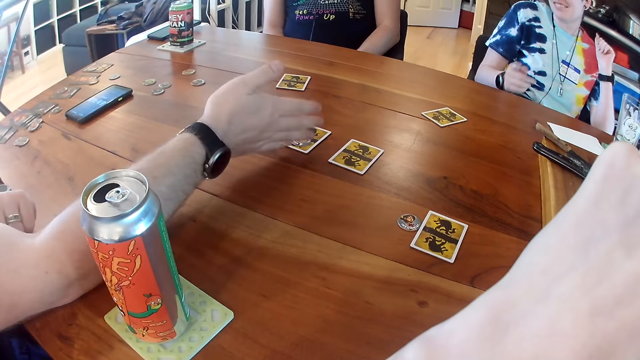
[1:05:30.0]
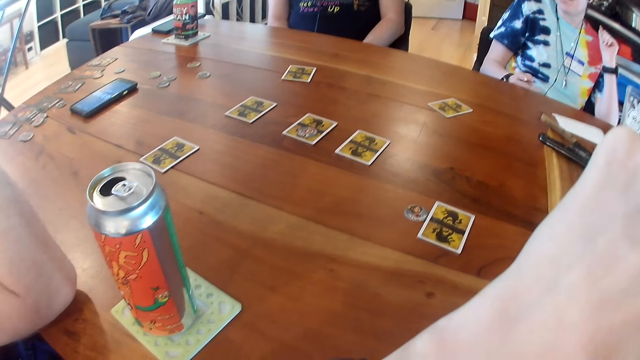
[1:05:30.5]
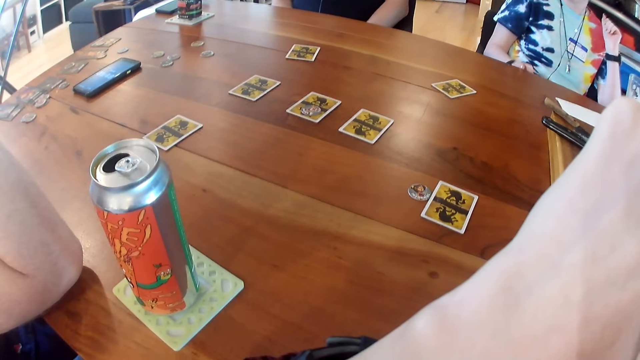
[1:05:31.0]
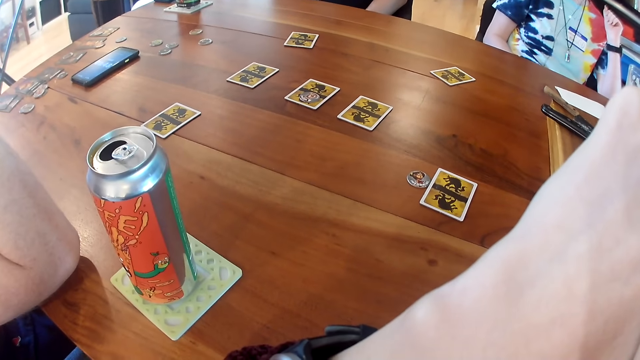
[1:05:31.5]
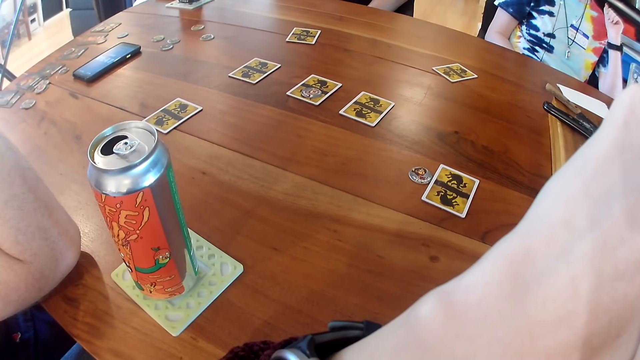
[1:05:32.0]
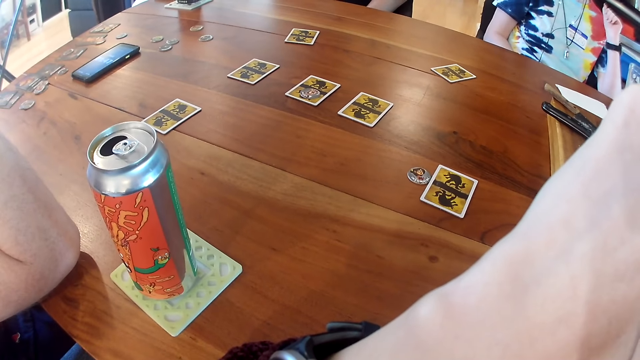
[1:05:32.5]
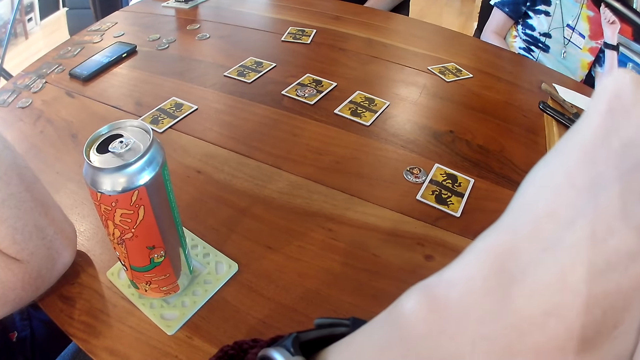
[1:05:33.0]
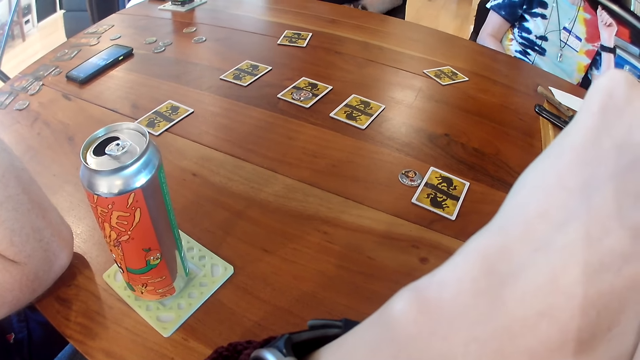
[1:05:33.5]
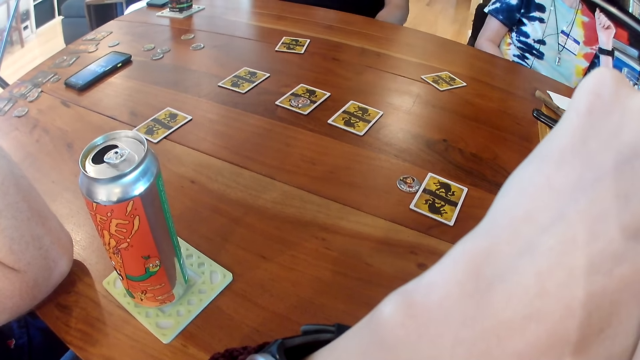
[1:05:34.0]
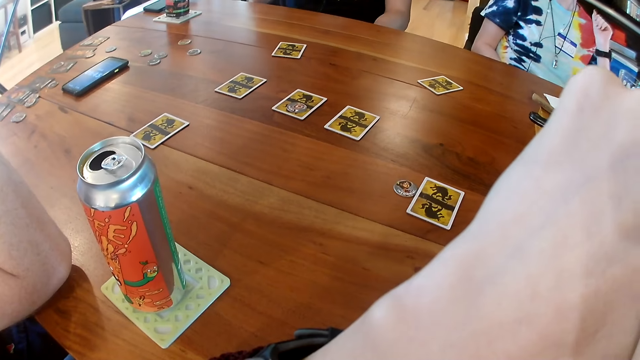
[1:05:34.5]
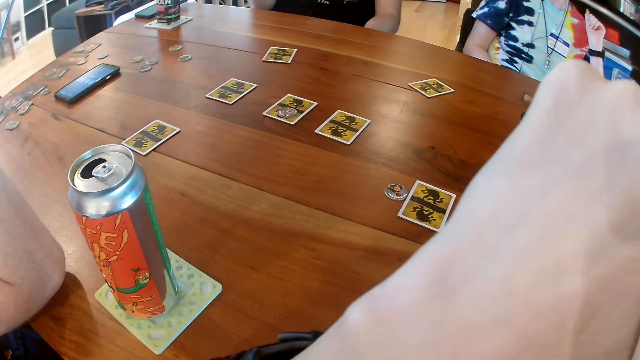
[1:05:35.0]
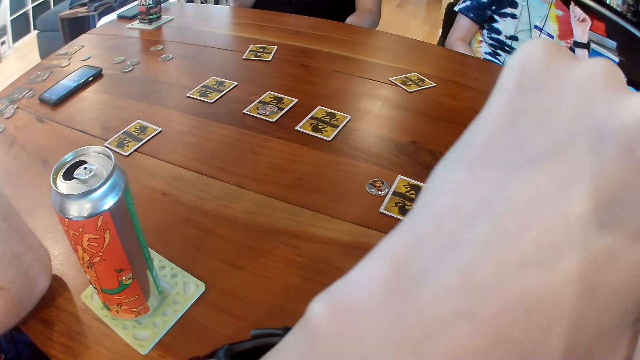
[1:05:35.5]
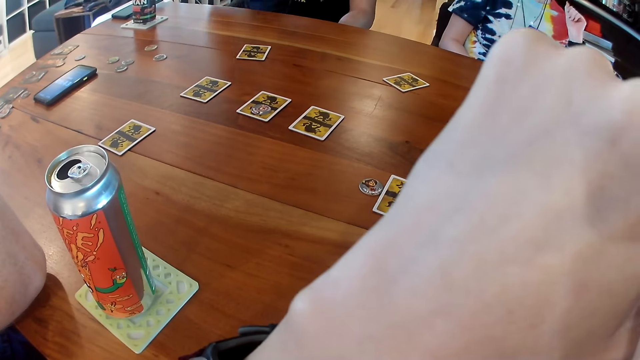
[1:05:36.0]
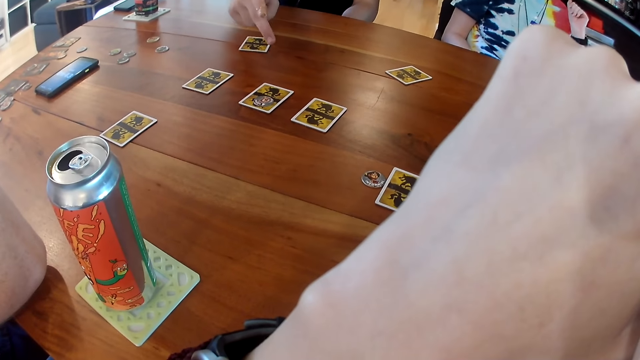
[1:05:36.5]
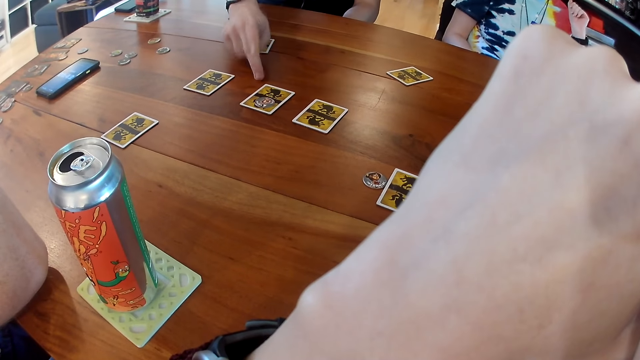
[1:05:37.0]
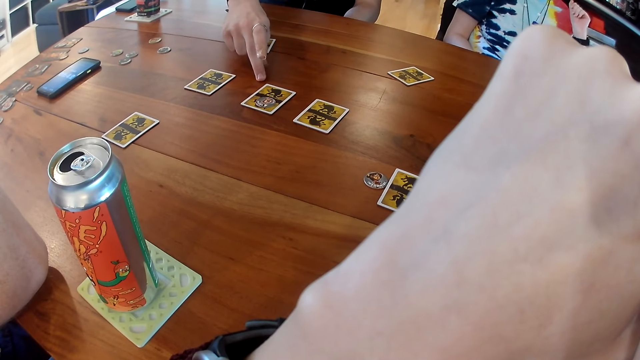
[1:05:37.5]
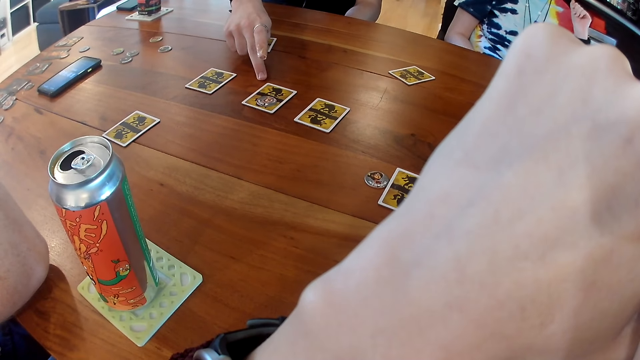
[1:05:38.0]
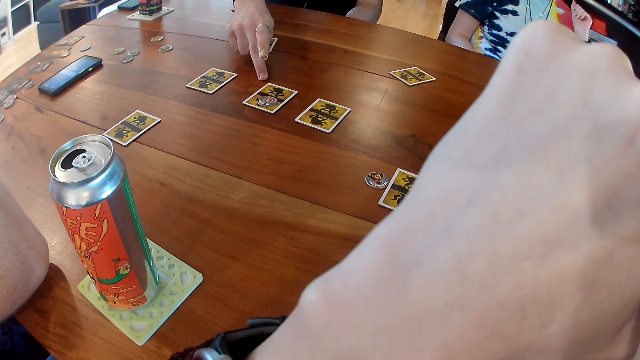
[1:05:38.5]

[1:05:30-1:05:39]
The camera wearer throws the card on the table. A man converses with the camera wearer. Another man touches the center of the table with his right hand. Another man points at the card on the table.

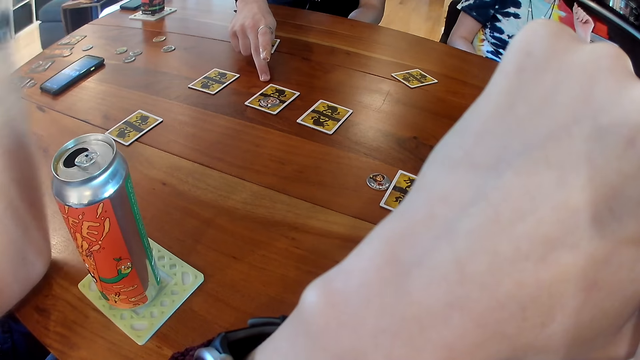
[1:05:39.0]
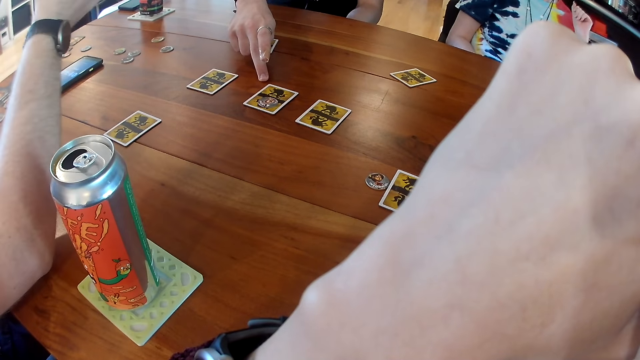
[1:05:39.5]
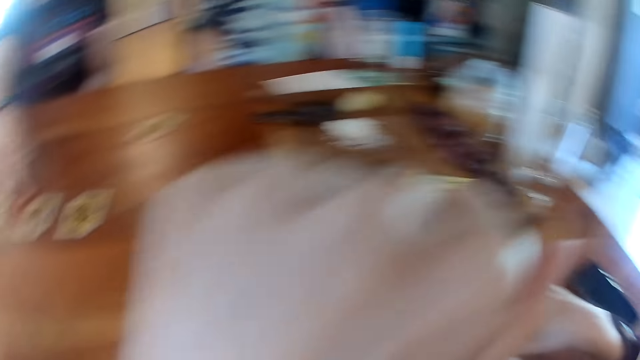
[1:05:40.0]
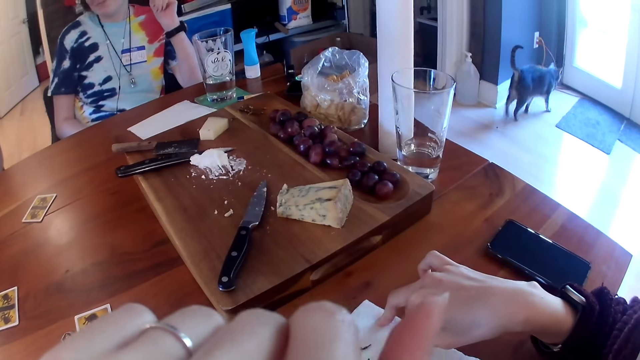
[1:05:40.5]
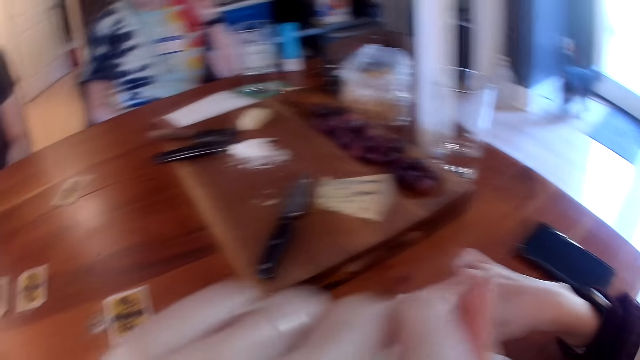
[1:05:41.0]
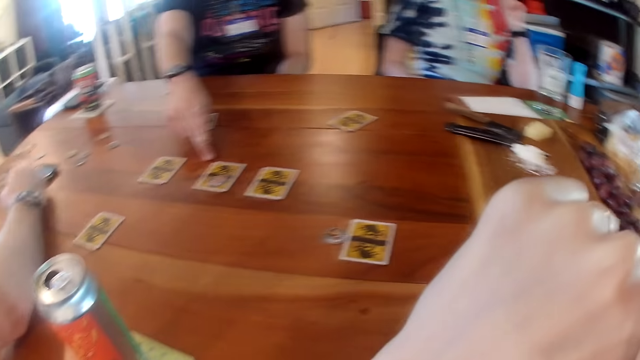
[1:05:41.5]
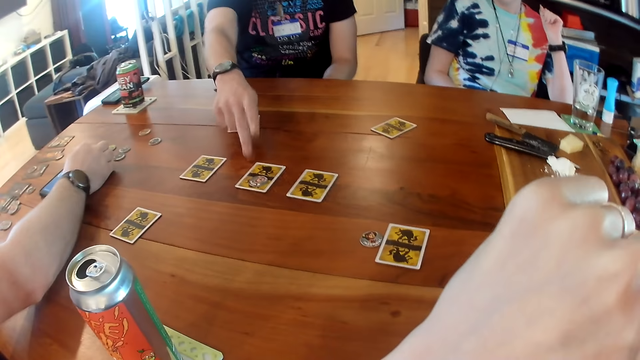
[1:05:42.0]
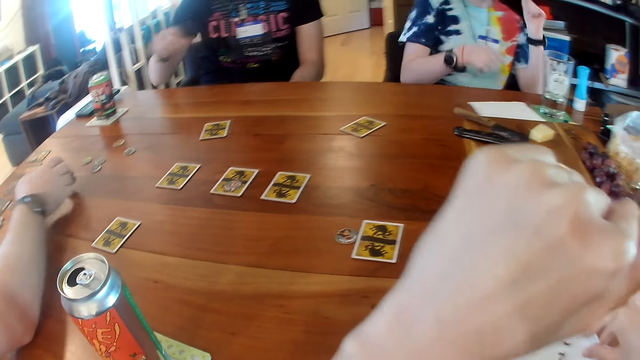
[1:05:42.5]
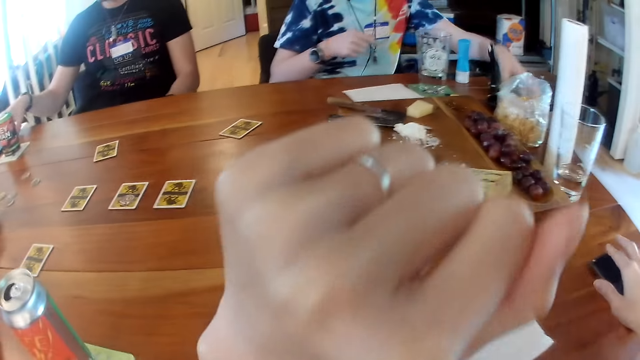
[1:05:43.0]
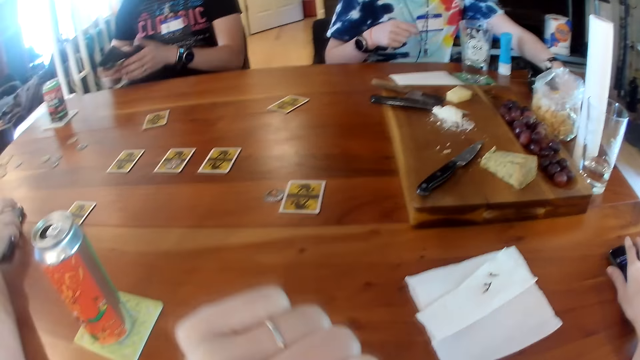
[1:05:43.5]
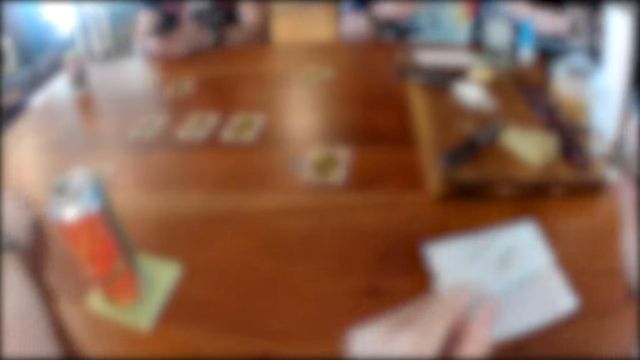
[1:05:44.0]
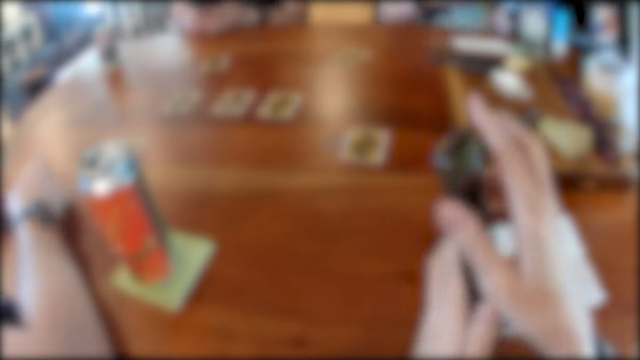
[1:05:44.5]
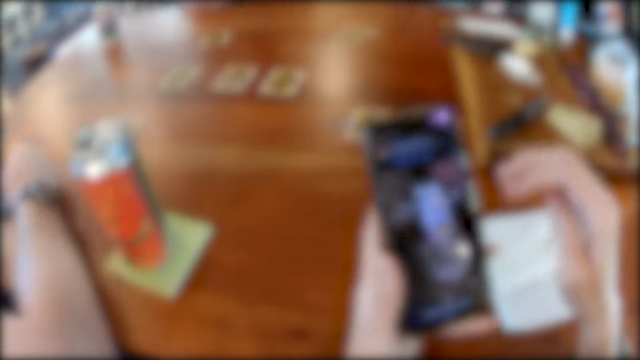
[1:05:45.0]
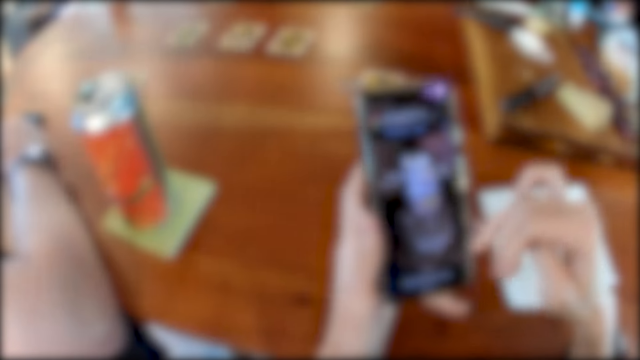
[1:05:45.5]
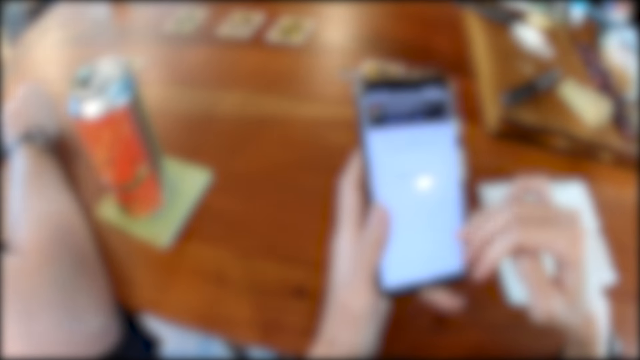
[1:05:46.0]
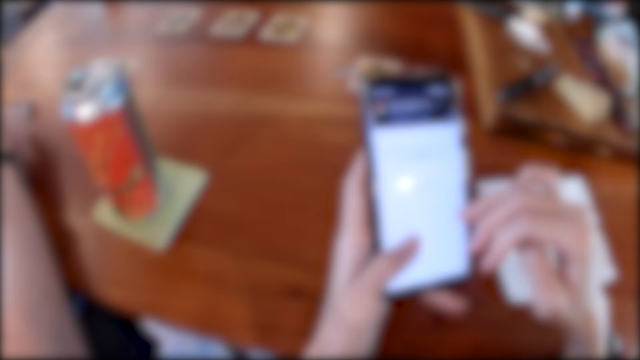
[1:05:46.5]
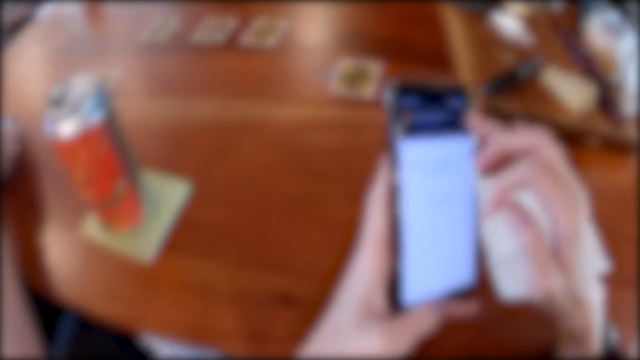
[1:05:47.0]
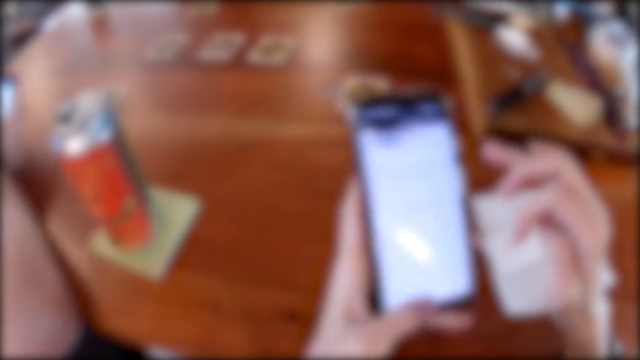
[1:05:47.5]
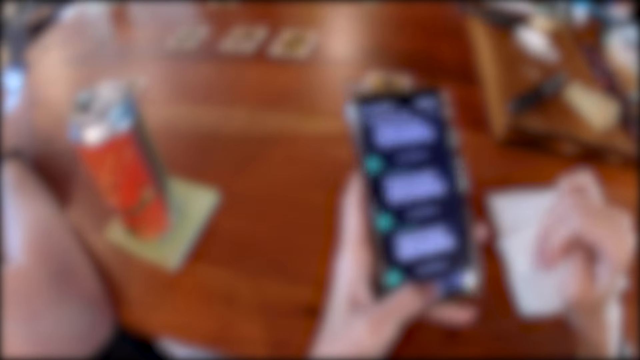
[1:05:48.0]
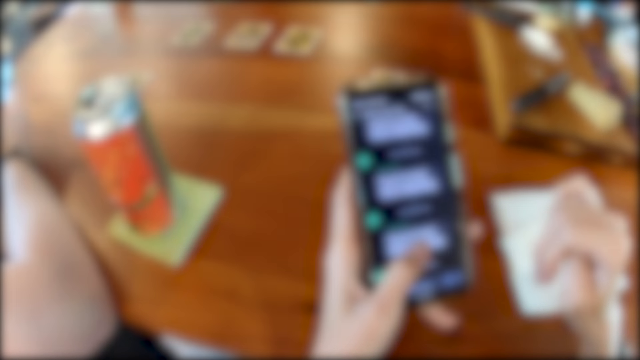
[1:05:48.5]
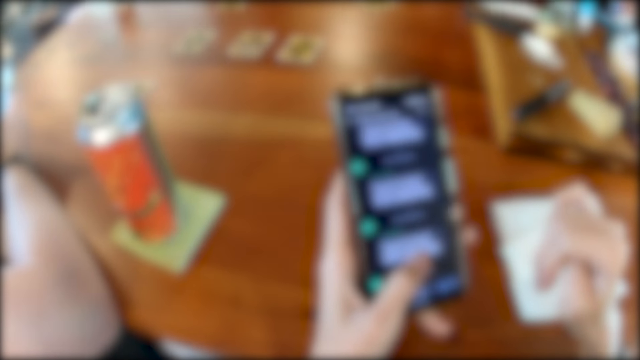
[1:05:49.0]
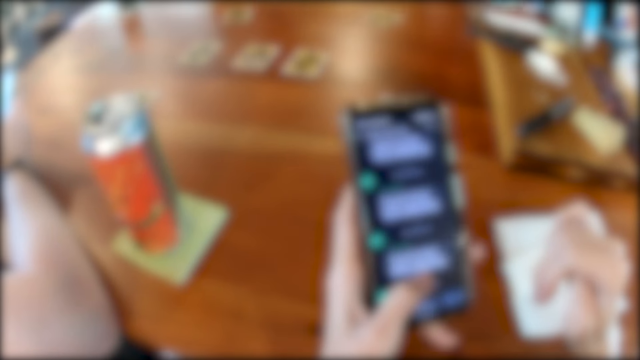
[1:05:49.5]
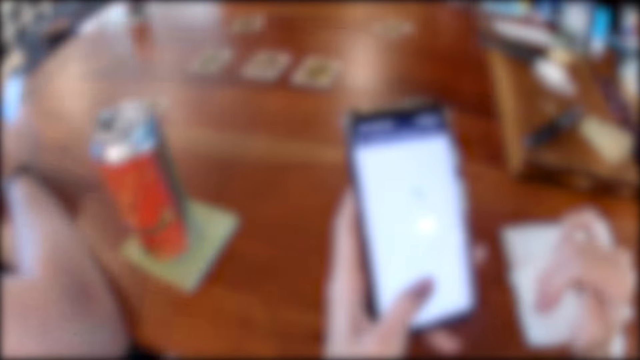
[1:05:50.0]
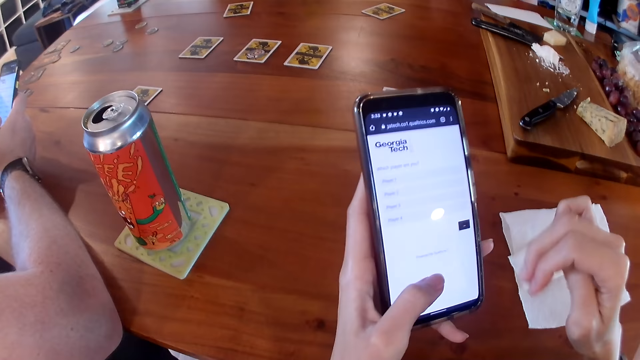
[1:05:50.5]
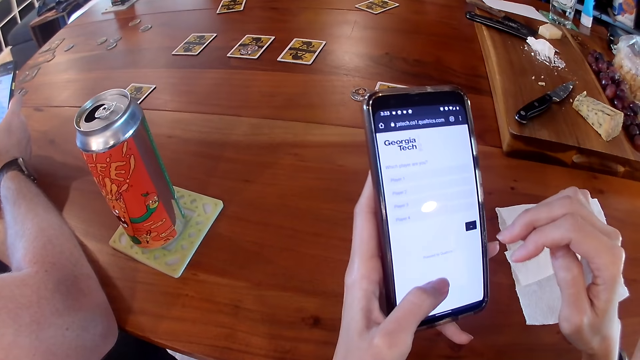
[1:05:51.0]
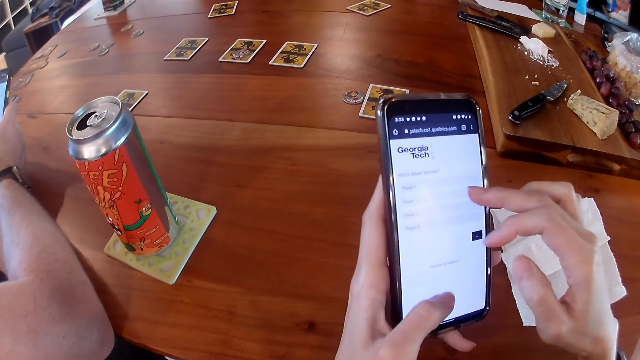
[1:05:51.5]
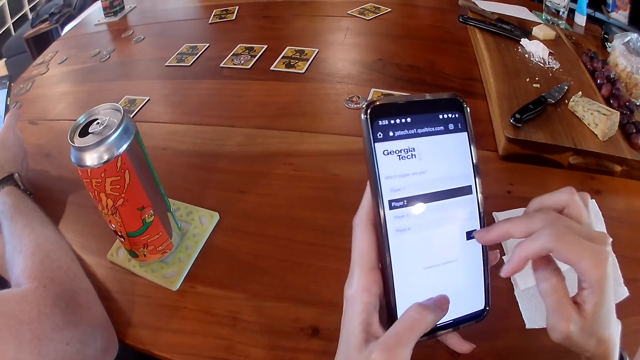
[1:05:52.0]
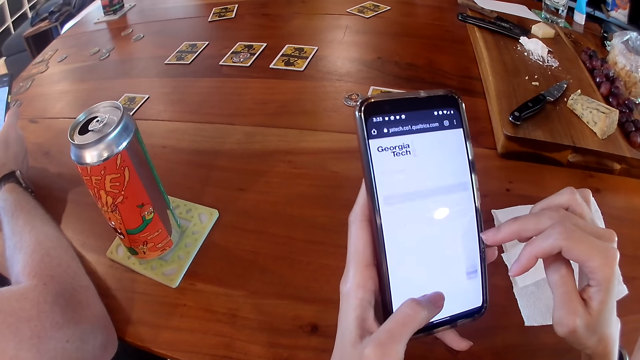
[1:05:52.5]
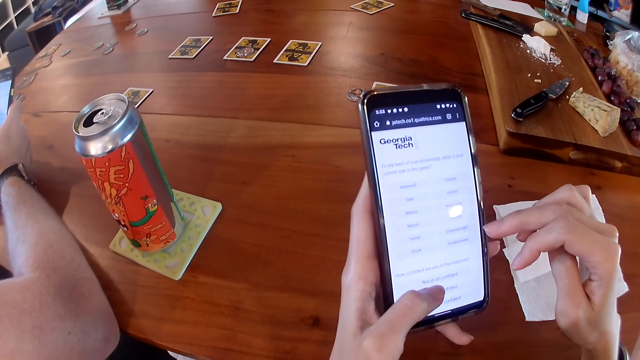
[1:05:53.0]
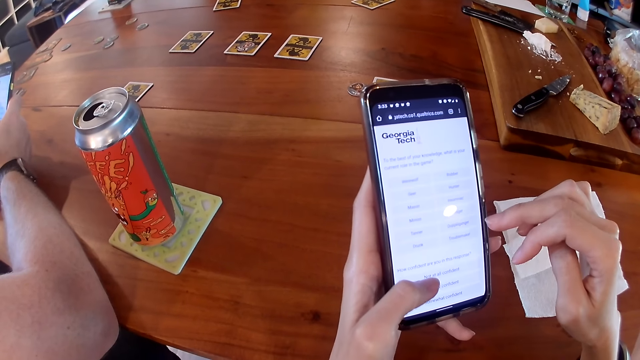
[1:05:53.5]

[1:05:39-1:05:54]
A man converses with another man. A cat walks towards a door. The camera wearer looks at the cat. She interacts with a man. The man operates his phone with his right hand. Another man picks up a phone from the table with his right hand. The camera wearer picks up a phone from the table with her right hand. The other man holds the phone with his two hands. A woman picks up a phone from the table with her left hand. The camera wearer passes the phone from her right hand to her left hand. She operates the phone in her two hands. The first man interacts with the people on the table.
